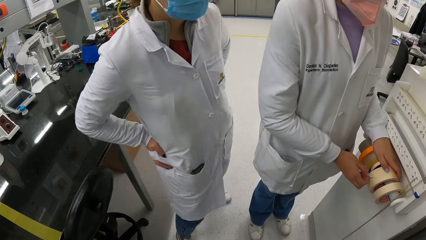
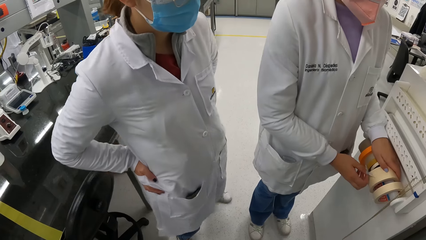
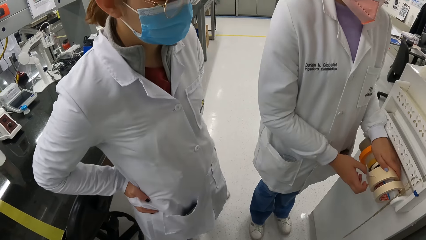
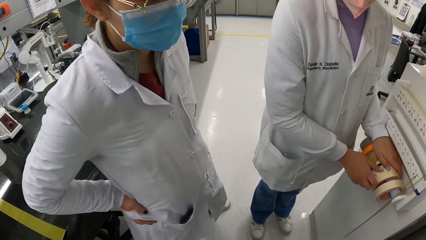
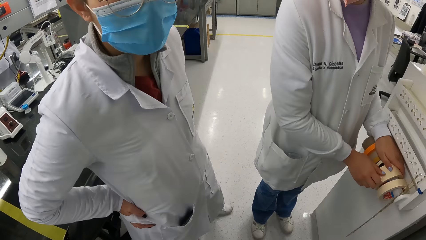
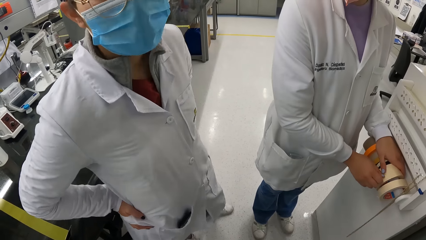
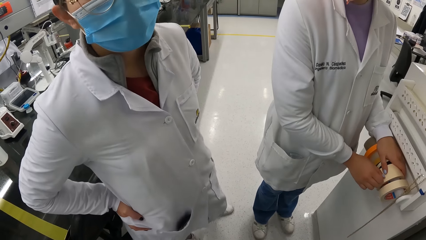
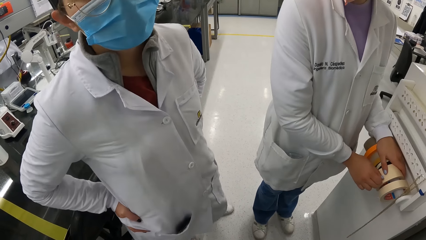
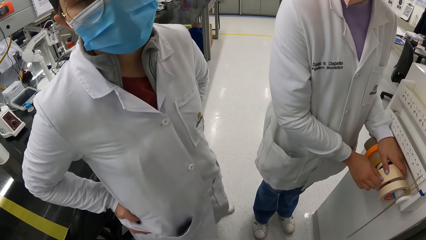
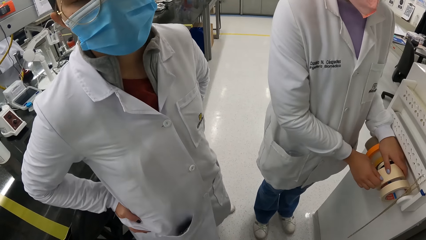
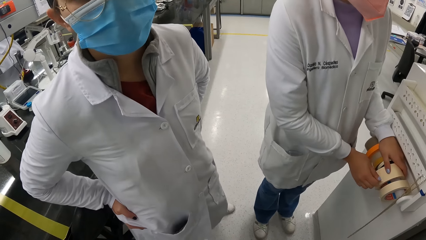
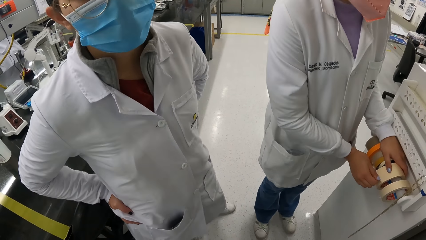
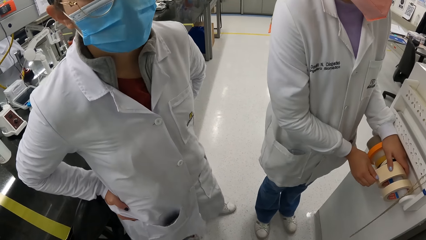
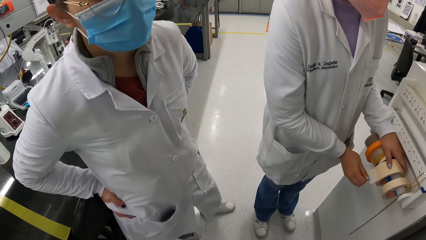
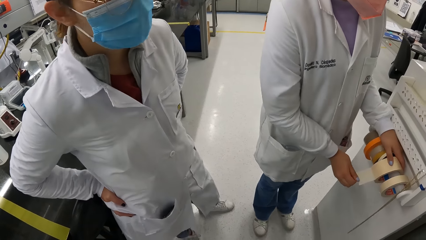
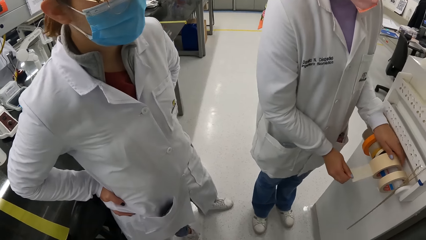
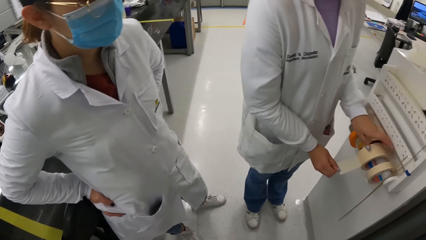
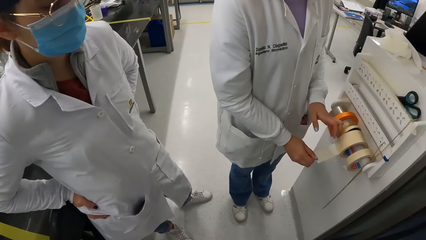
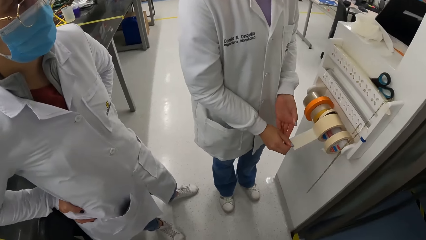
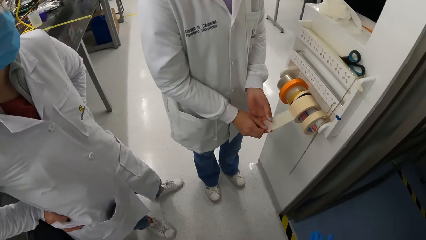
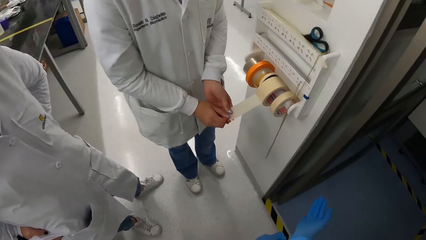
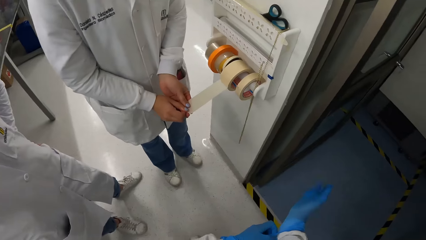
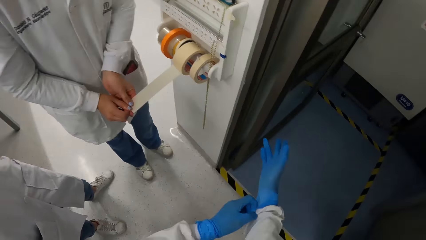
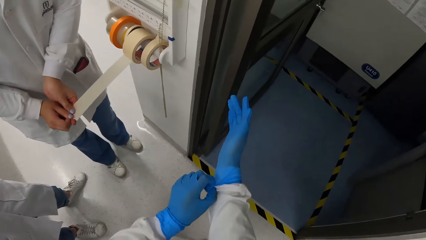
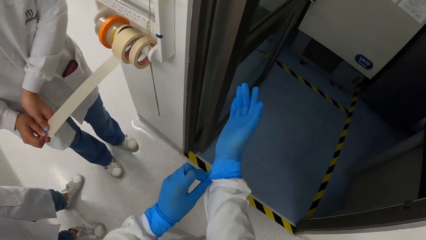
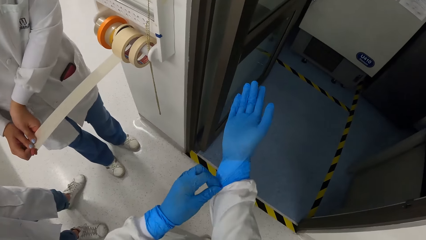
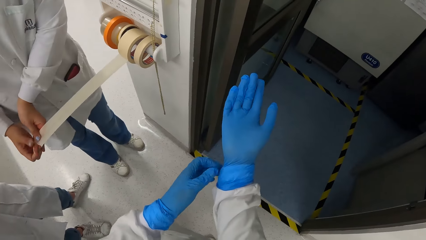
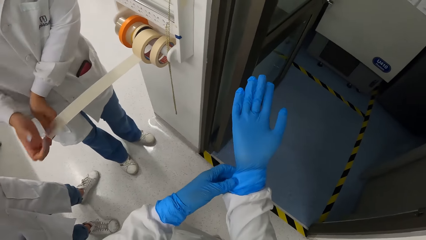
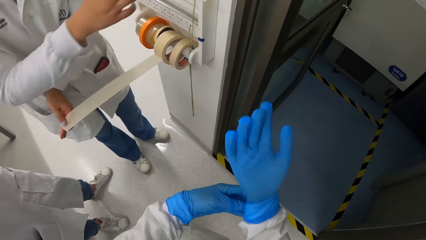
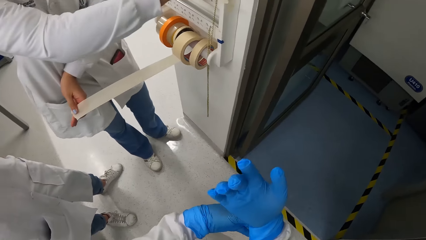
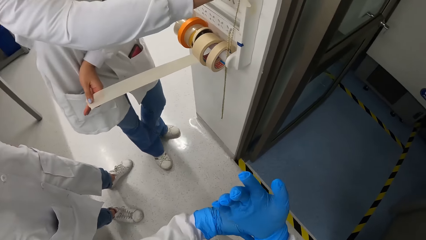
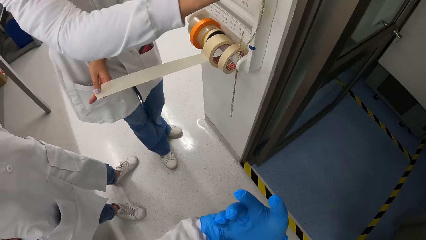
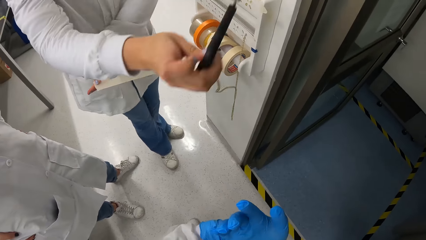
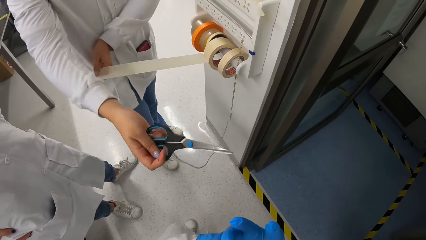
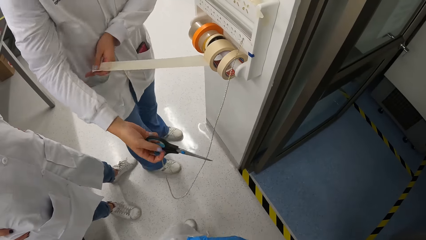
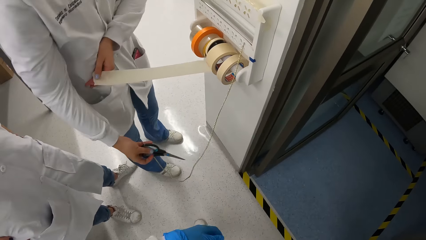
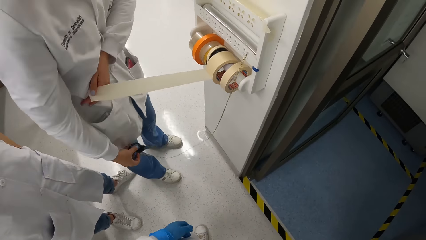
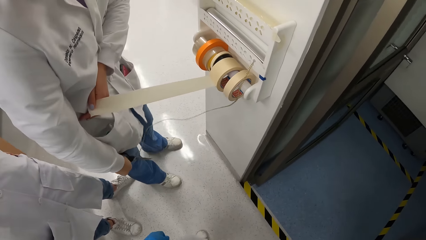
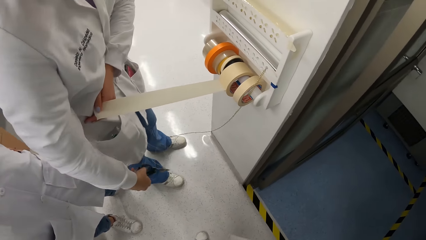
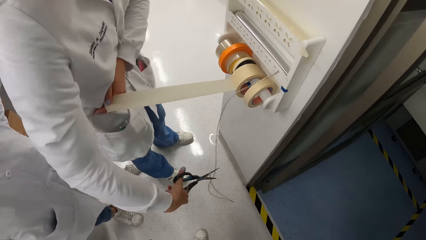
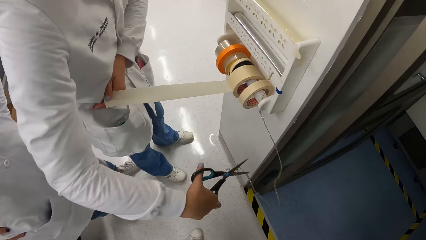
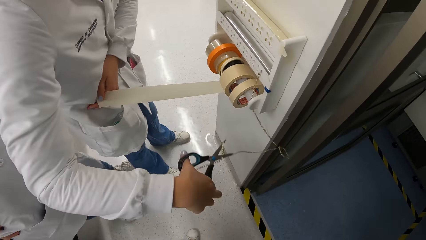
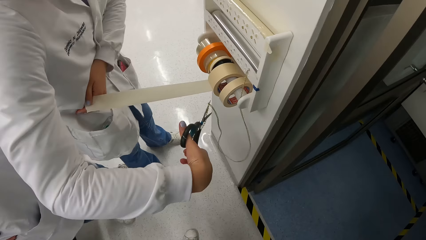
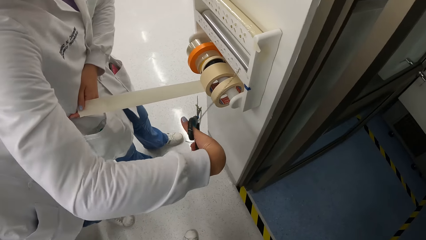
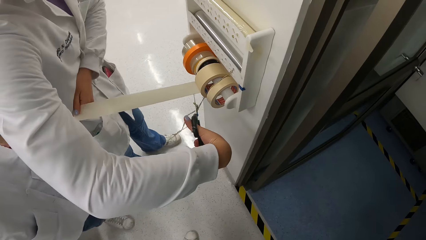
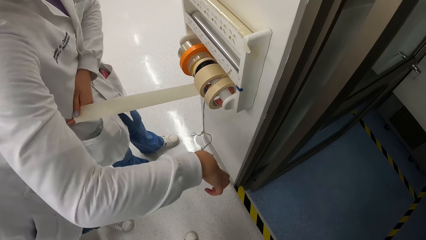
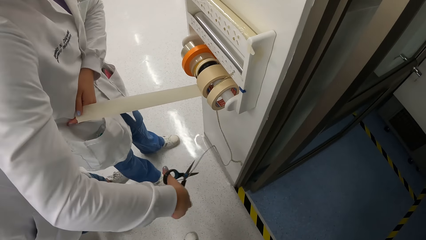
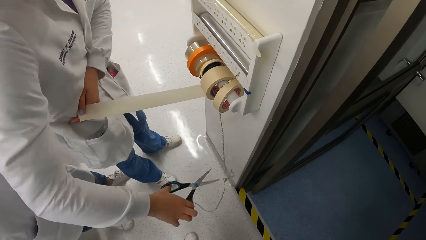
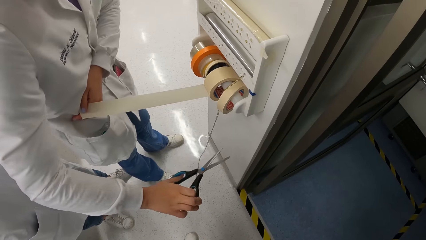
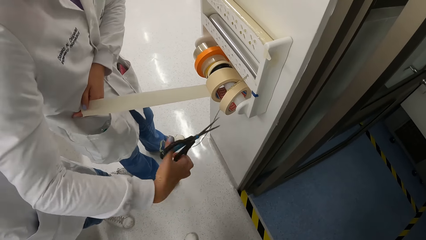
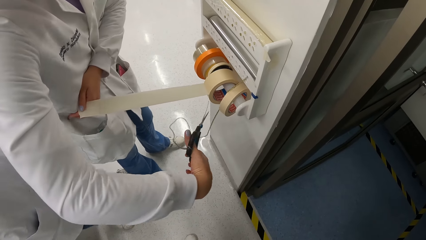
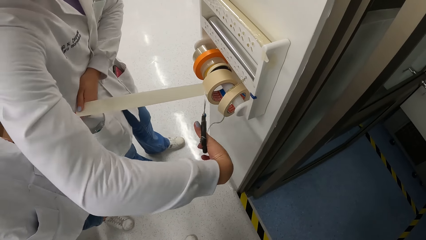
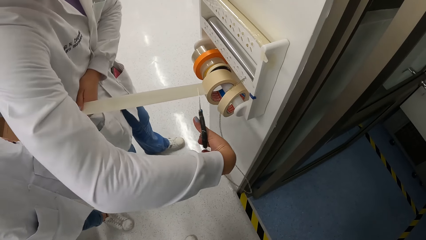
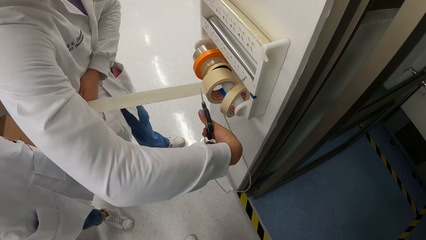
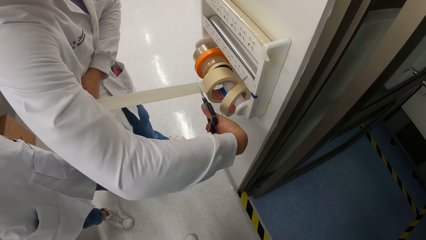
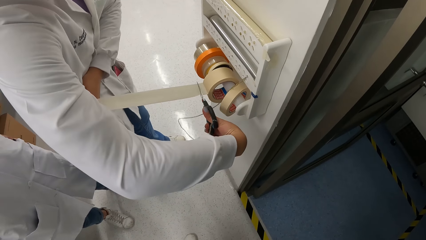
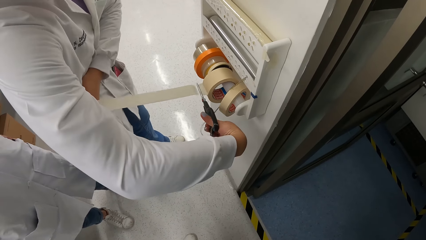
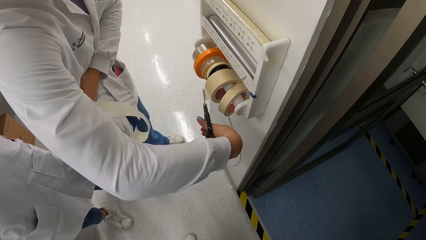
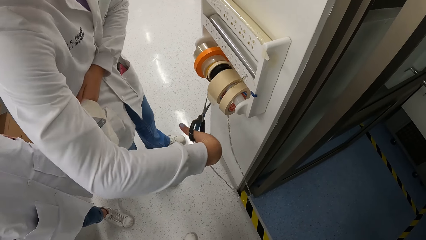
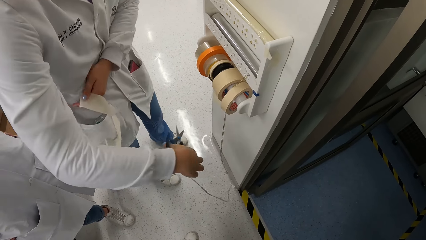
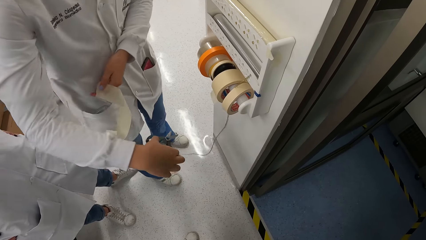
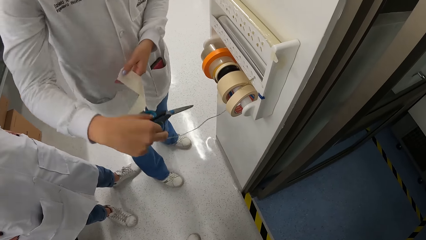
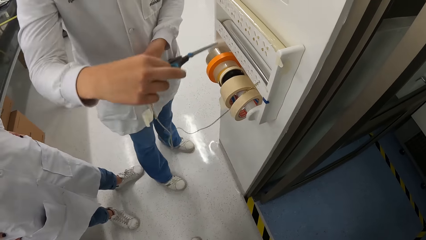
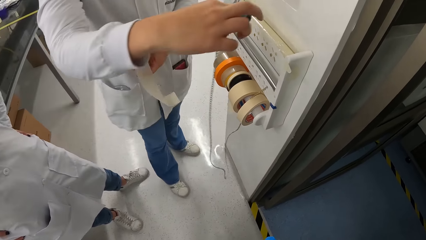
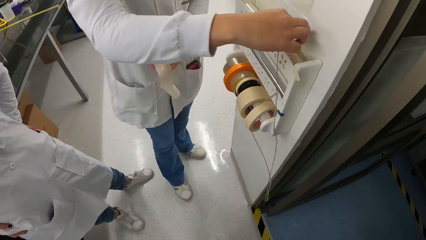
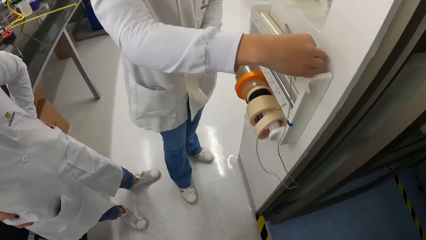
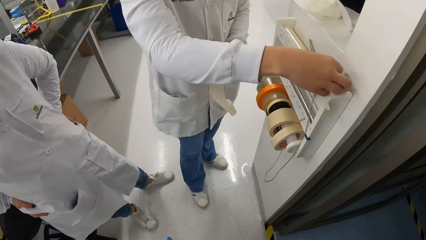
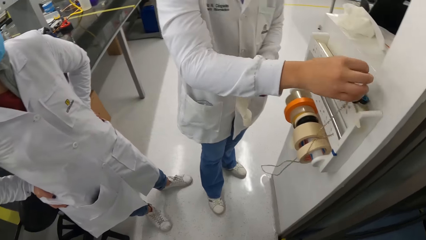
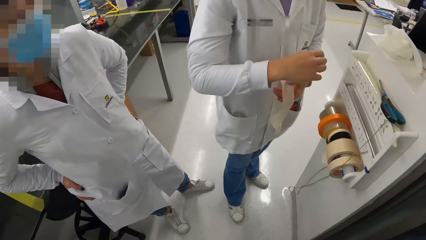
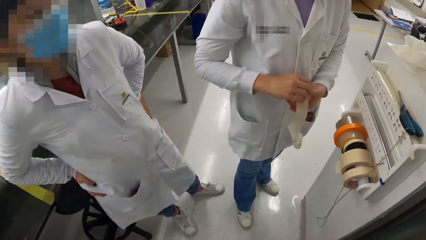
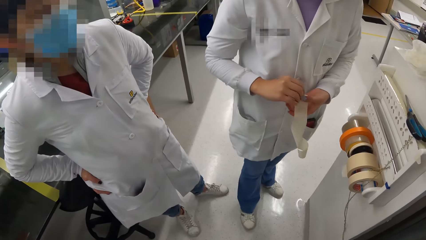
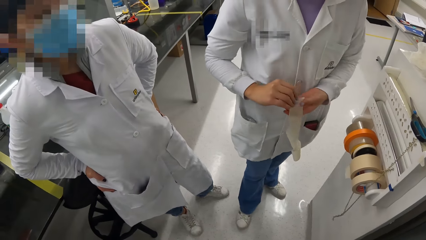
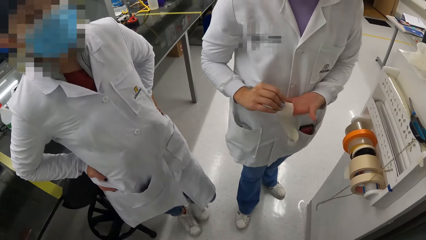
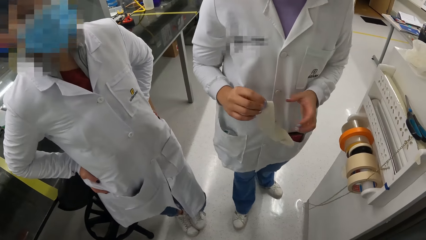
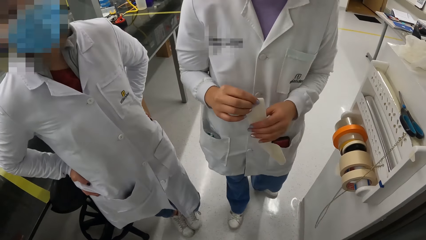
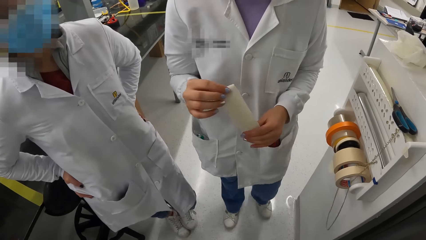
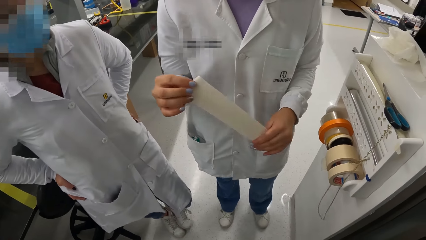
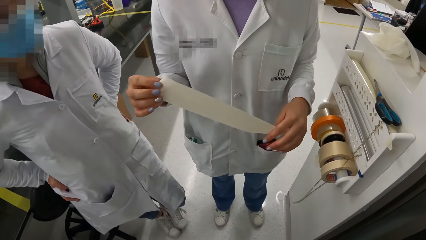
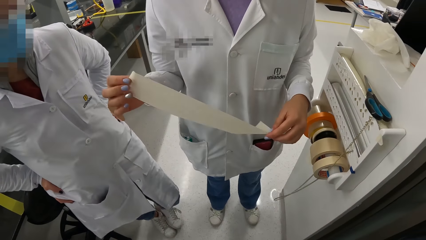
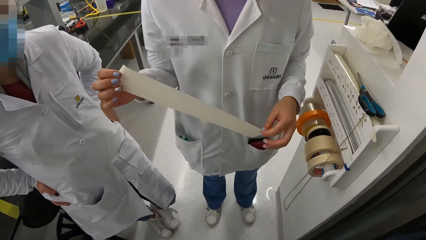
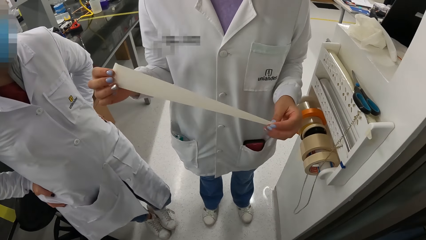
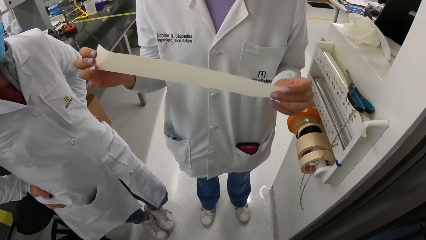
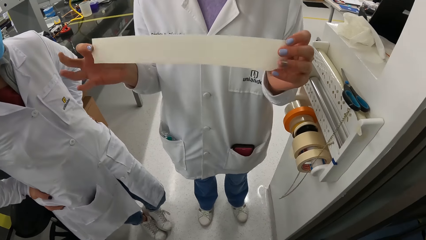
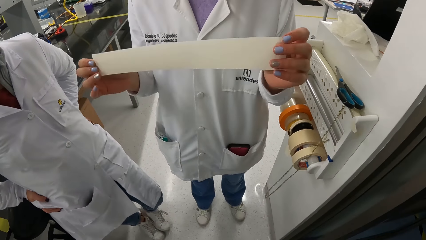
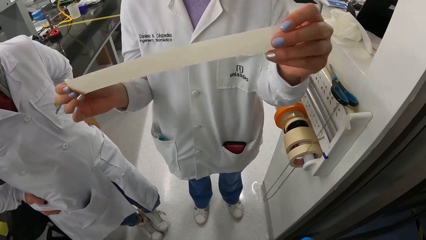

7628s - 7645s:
A person stands beside a woman. The camera wearer rolls out a tape. They turn to the side and adjust the gloves on the hands. The woman holds the tape with her left hand. She picks up scissors from the cabinet top with her right hand. She holds the scissors. She adjusts the scissors against her right leg with her right hand. She adjusts the scissors in her right hand. She adjusts a string. She cuts the tape in her left hand from the roll of masking tape on the cabinet handle with the scissors in her right hand. She places the scissors on the top of the cabinet handle with her right hand. She holds the tape with both hands. The camera wearer turns to the side.
